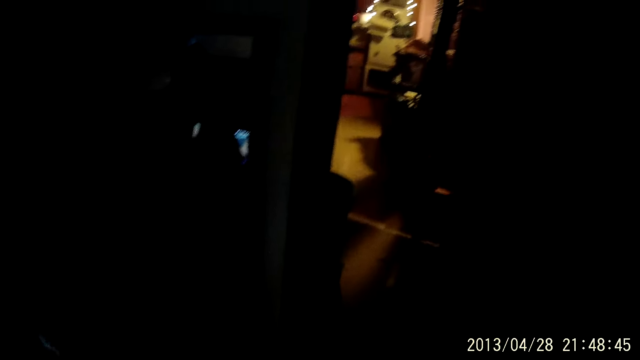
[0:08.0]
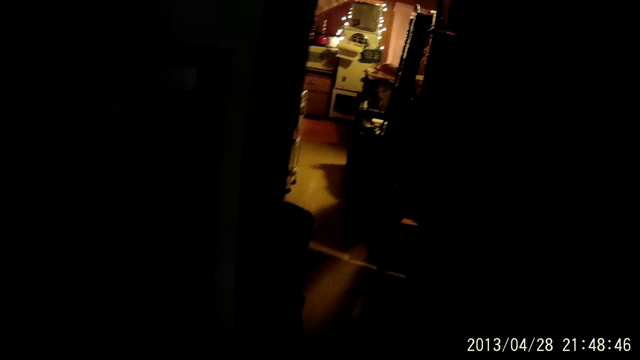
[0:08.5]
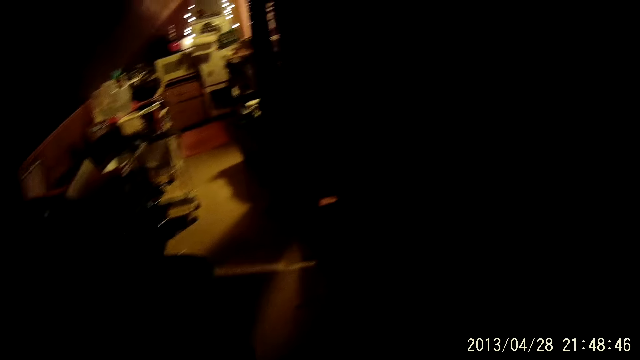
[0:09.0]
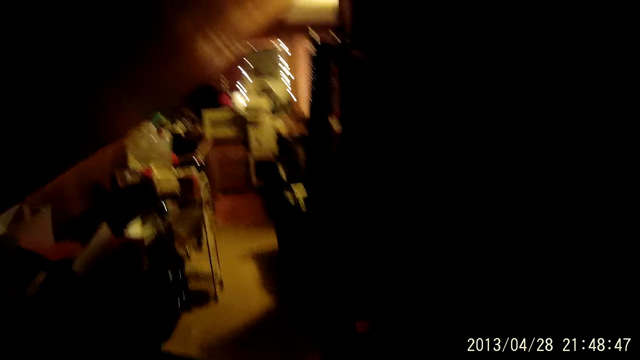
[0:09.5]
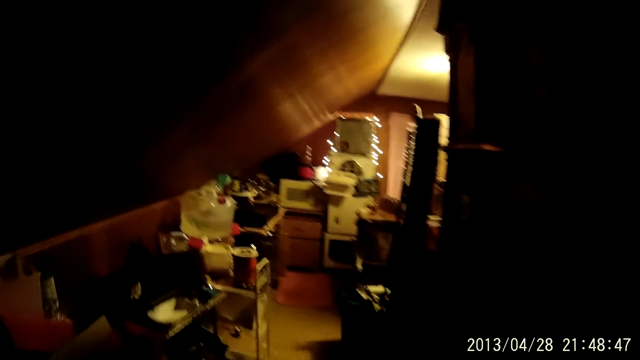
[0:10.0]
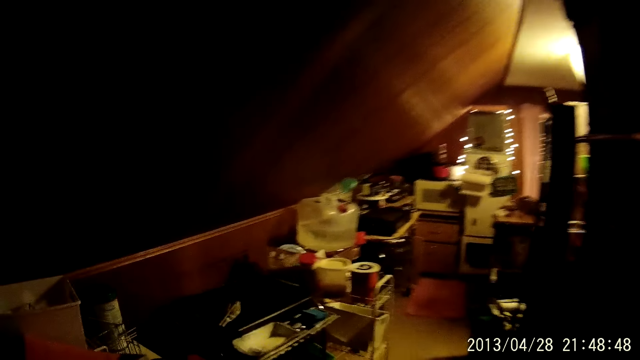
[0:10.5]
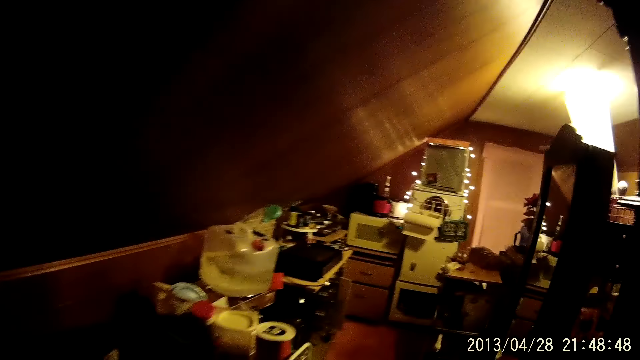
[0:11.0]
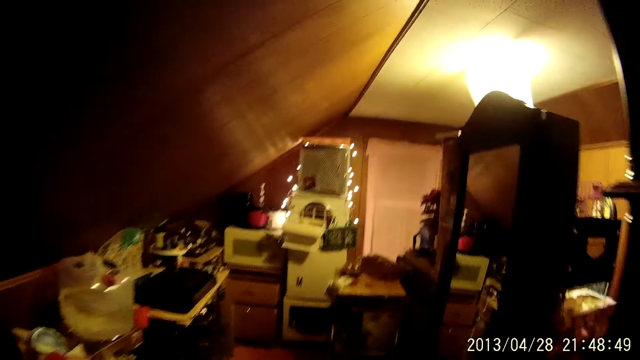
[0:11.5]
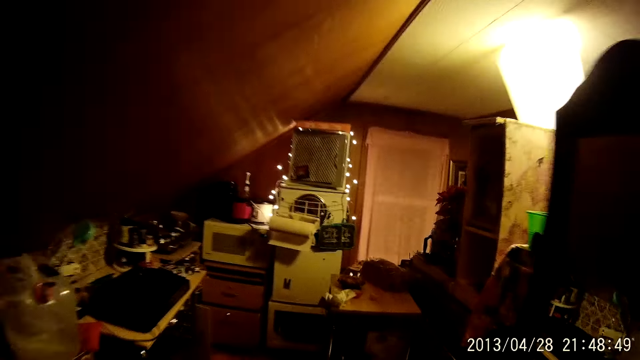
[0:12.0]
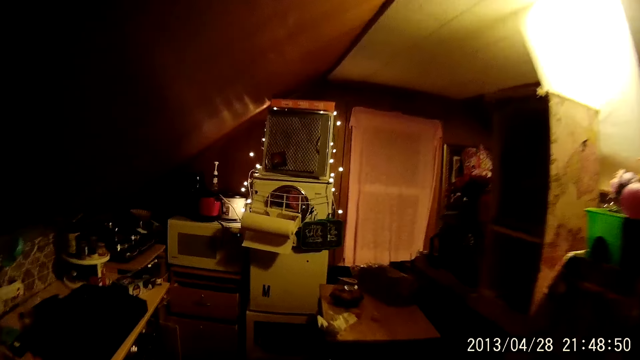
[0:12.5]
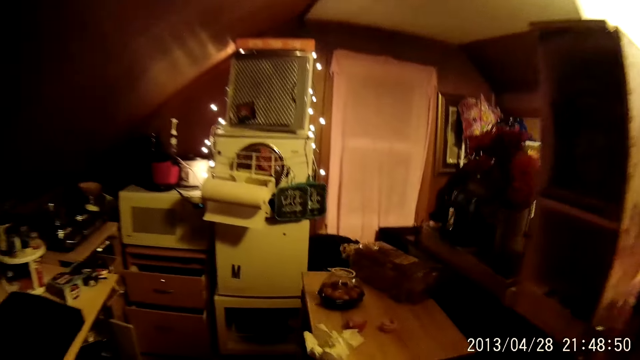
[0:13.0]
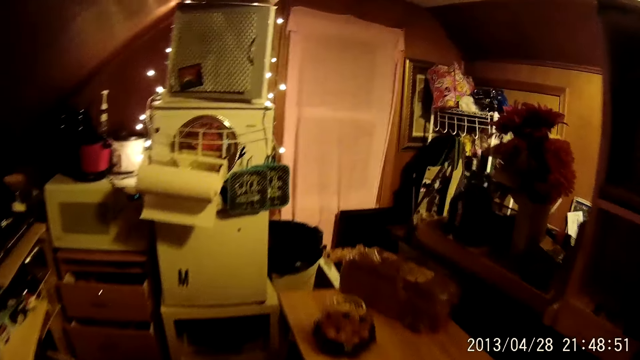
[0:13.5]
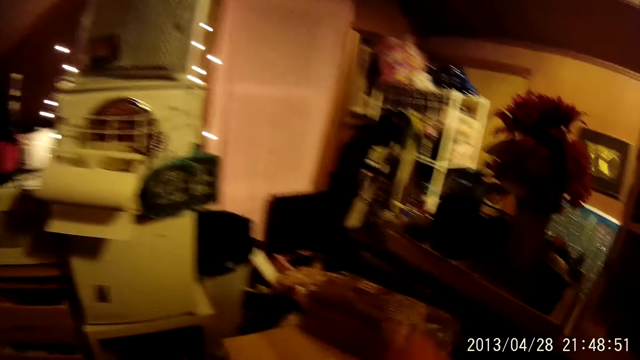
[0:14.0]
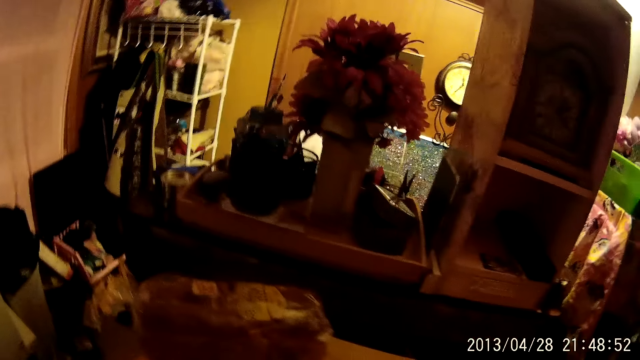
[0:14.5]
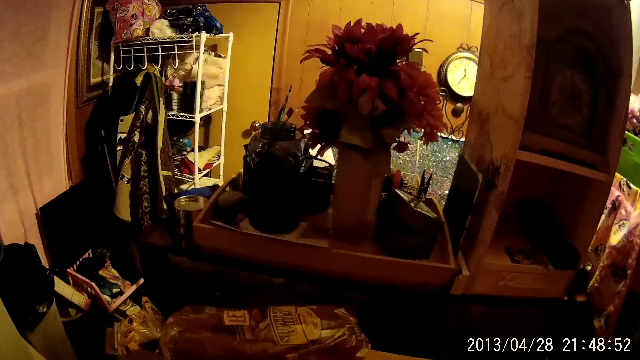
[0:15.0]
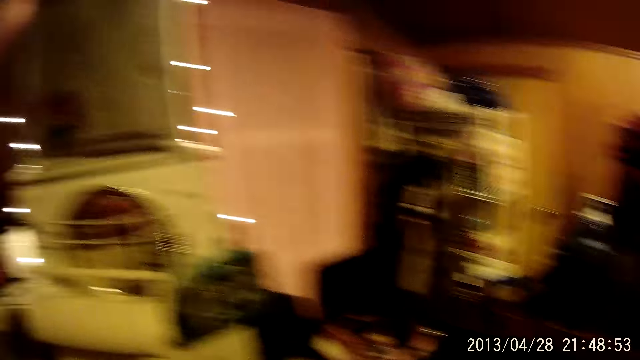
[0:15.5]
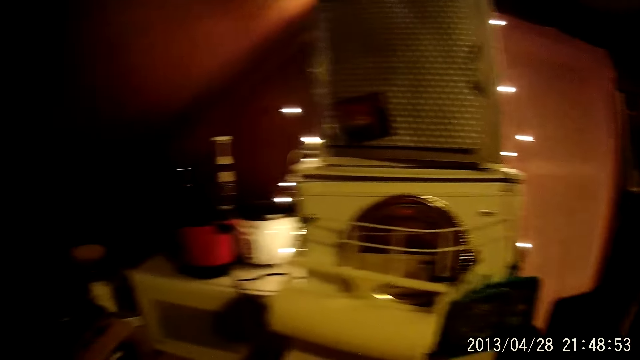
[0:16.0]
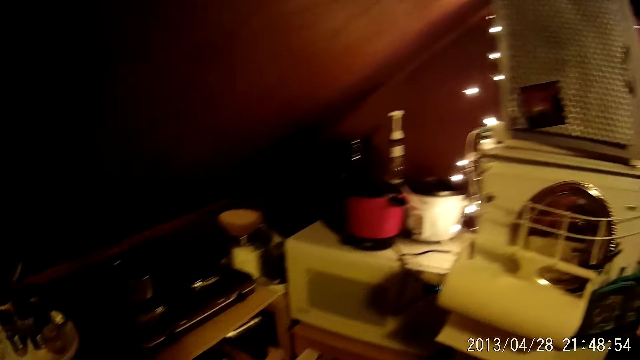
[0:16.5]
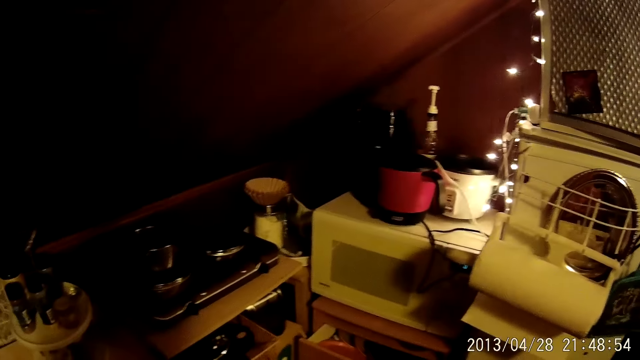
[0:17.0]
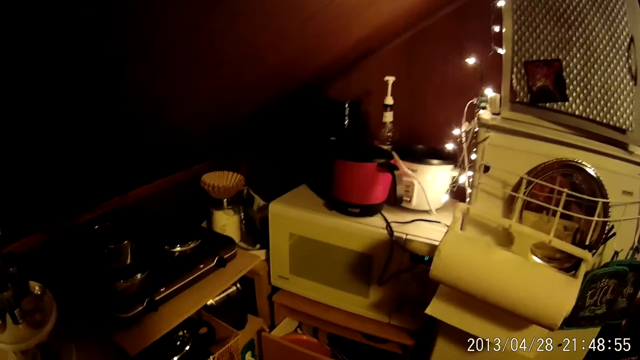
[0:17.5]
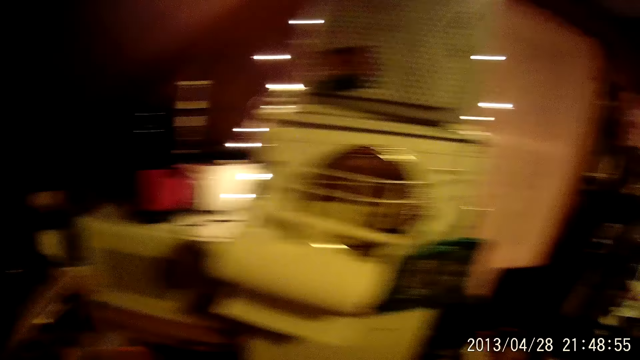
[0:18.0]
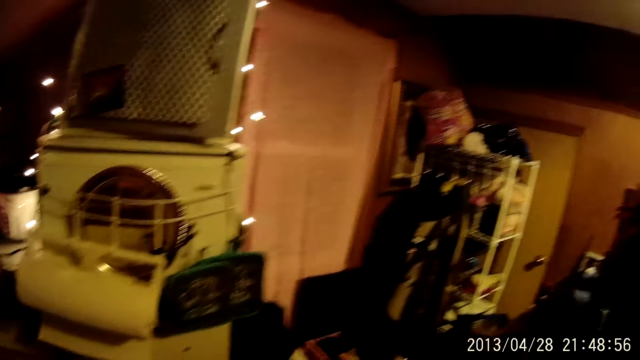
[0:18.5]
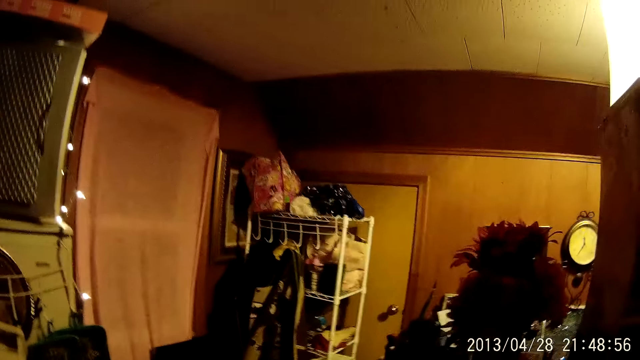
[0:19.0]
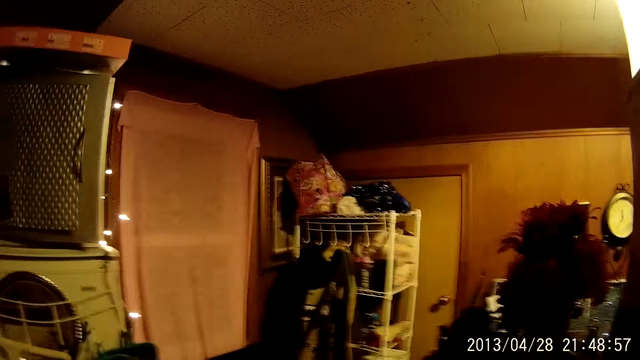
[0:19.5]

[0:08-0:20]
The camera wearer walks around in the house. They wave a hand. They point at a flower. They look around.

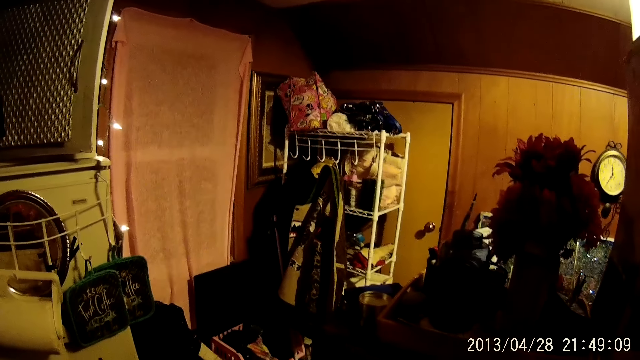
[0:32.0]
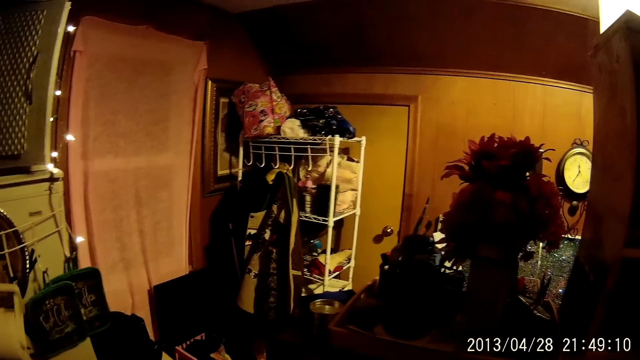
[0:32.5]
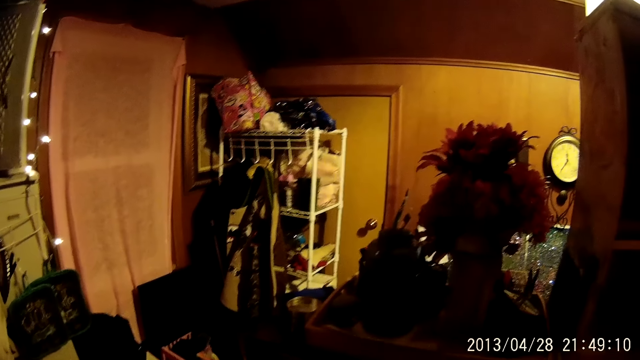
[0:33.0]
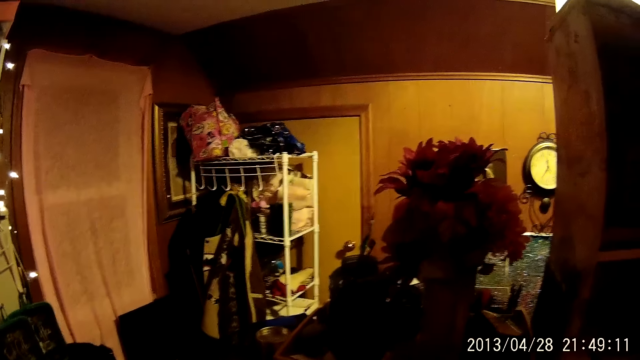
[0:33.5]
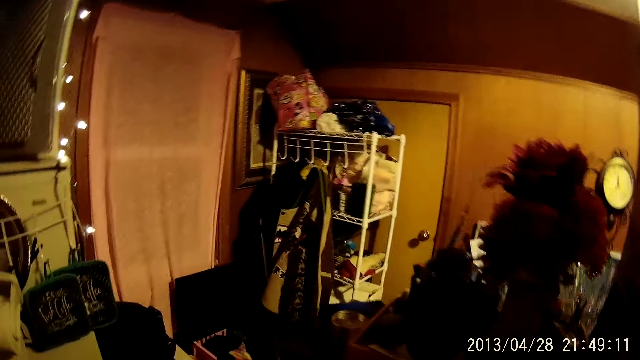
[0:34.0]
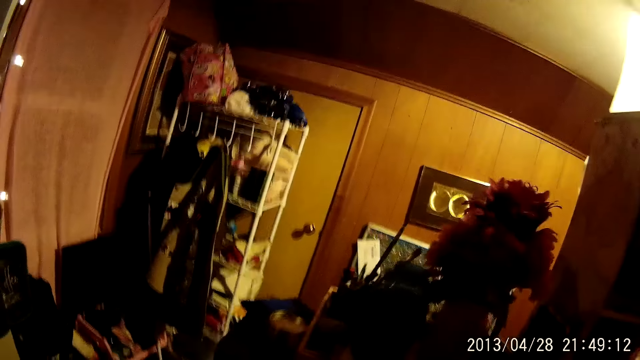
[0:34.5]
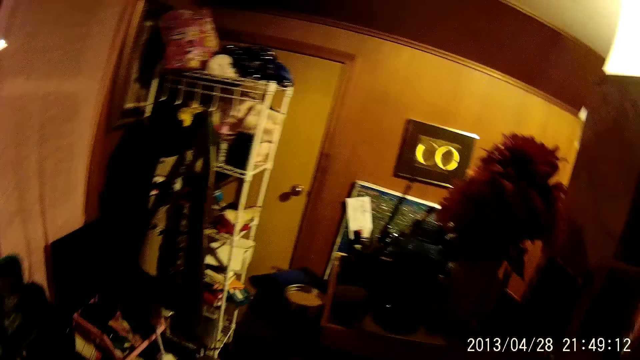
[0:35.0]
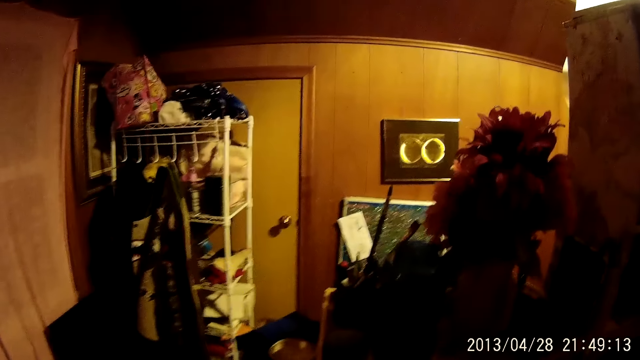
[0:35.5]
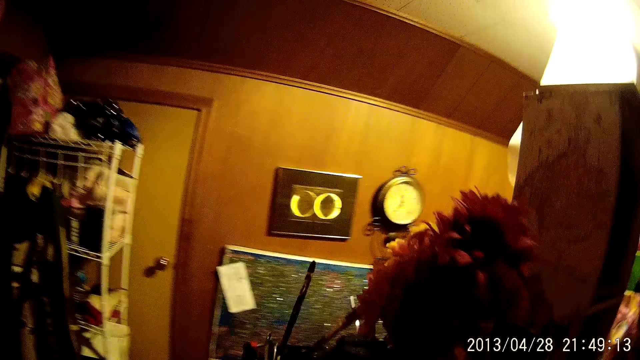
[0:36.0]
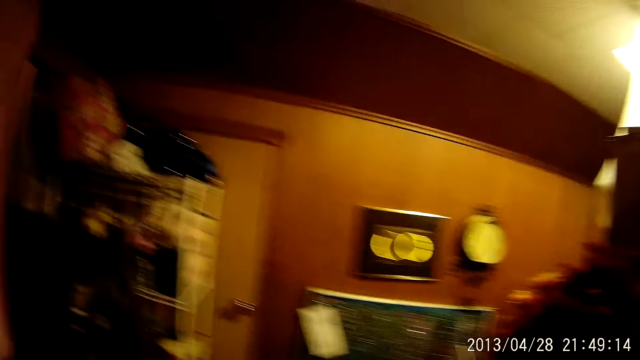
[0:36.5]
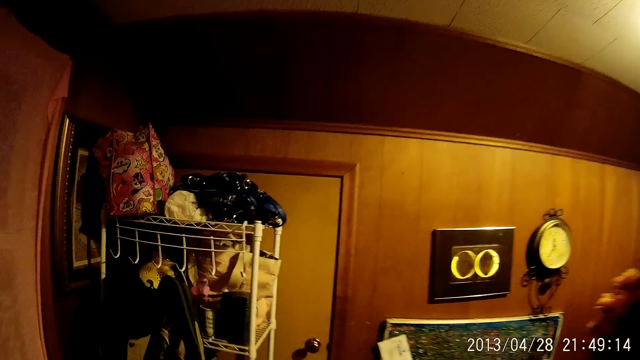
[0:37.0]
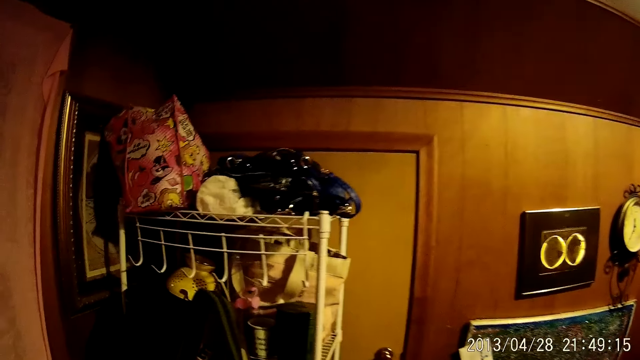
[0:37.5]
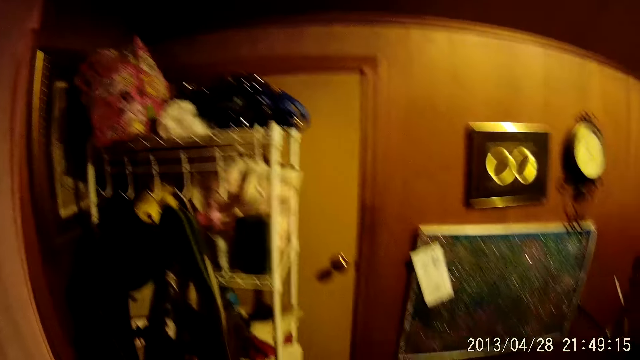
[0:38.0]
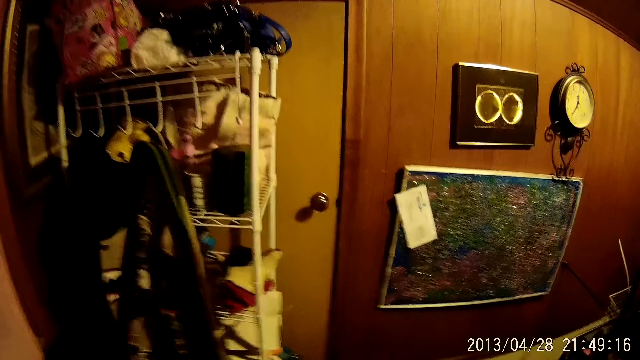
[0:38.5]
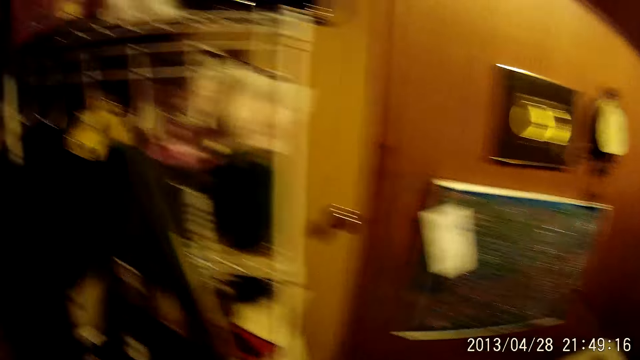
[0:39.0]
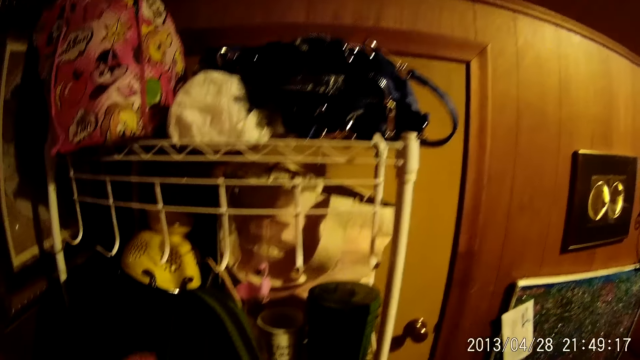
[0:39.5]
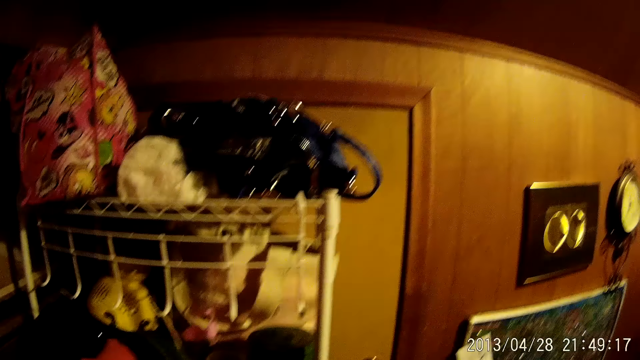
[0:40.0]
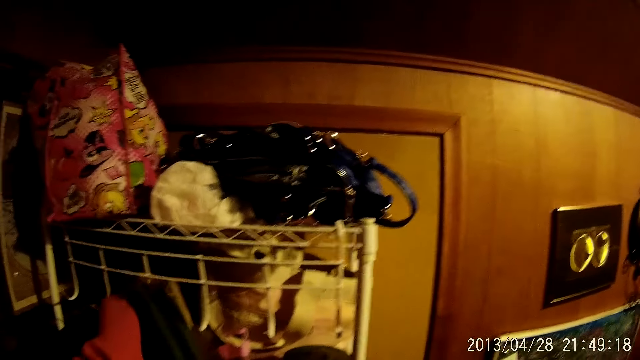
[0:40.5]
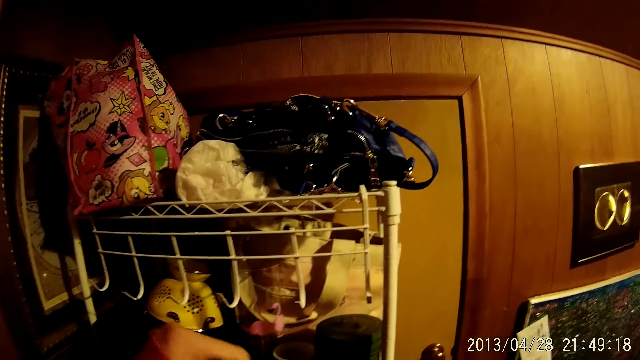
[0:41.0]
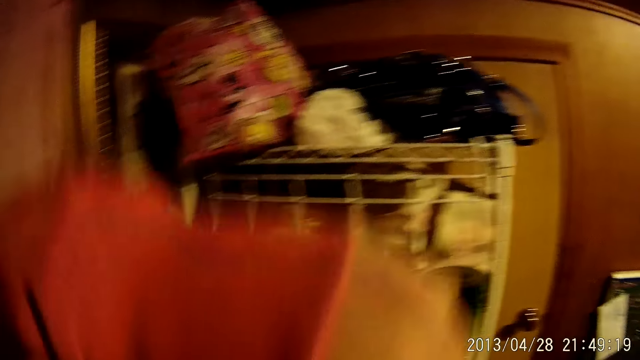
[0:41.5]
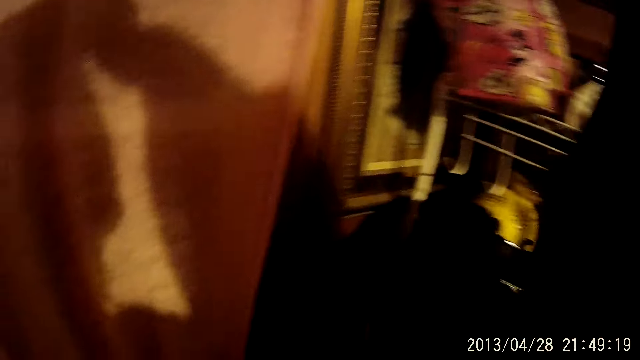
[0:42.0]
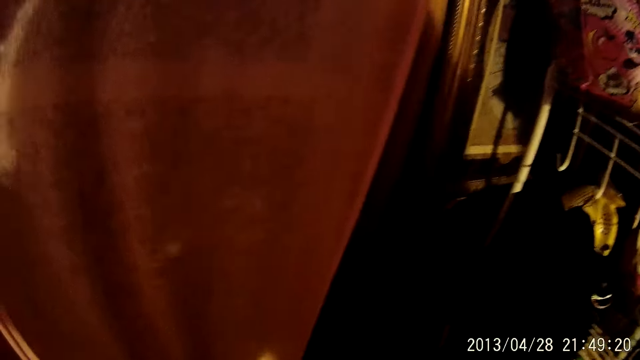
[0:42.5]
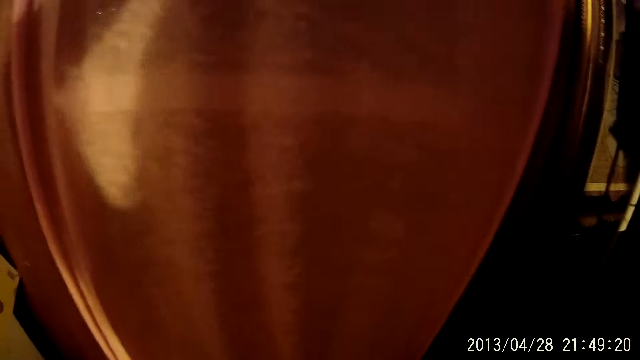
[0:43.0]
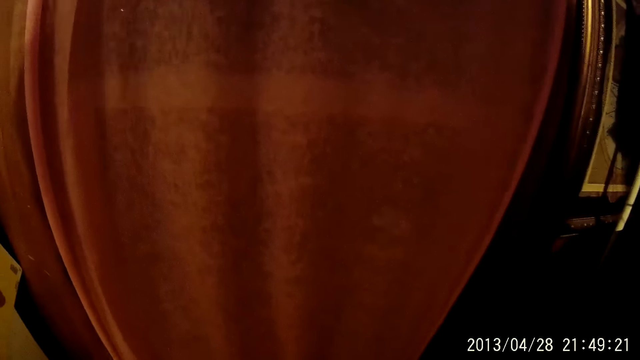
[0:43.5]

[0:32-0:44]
The camera wearer walks around in the house. They pick a towel from the stand. They pick a bag. They stare at the bag. They raise the towel.
